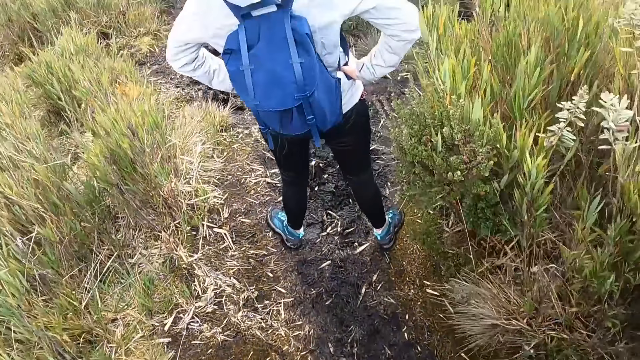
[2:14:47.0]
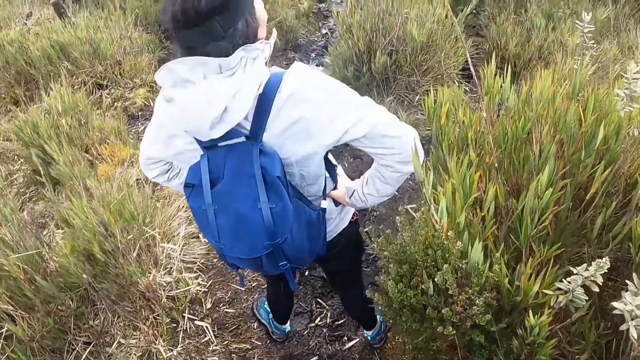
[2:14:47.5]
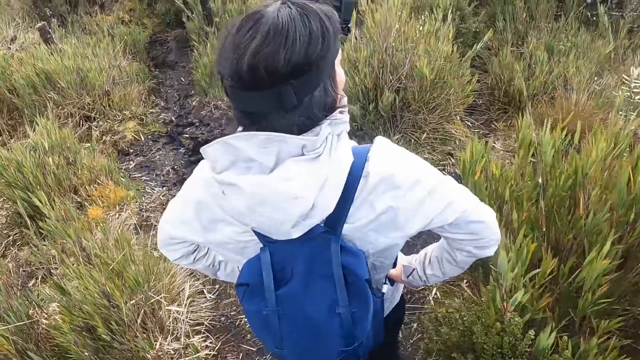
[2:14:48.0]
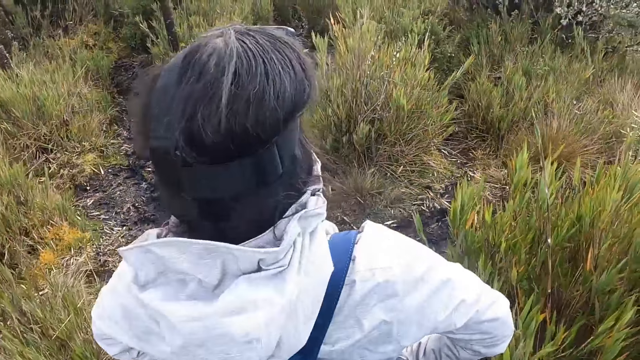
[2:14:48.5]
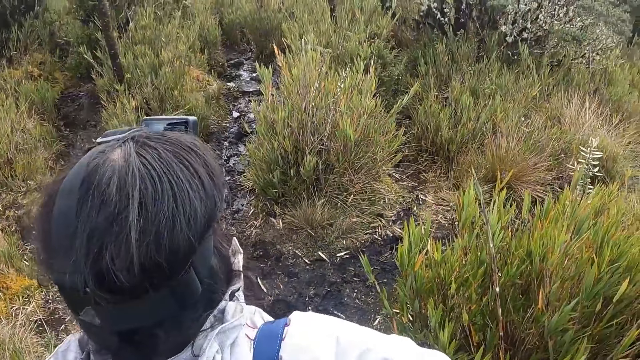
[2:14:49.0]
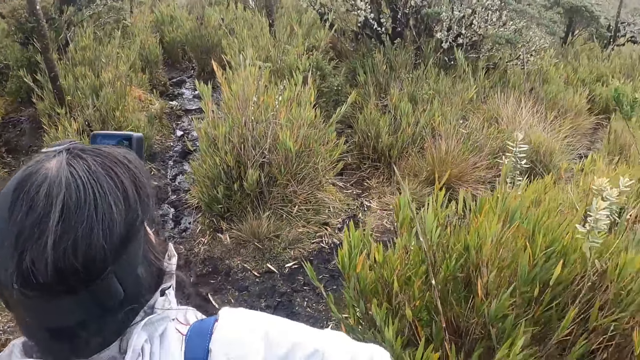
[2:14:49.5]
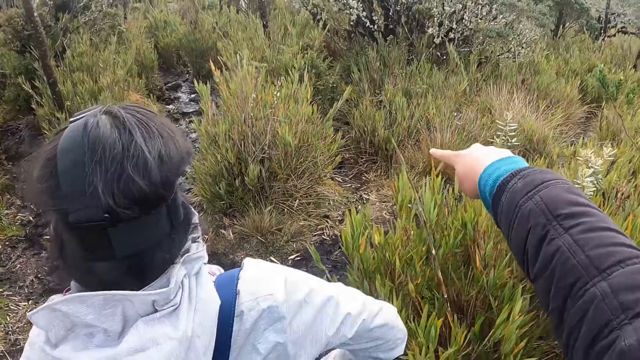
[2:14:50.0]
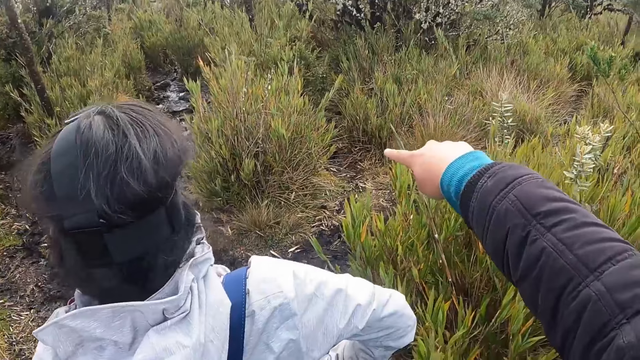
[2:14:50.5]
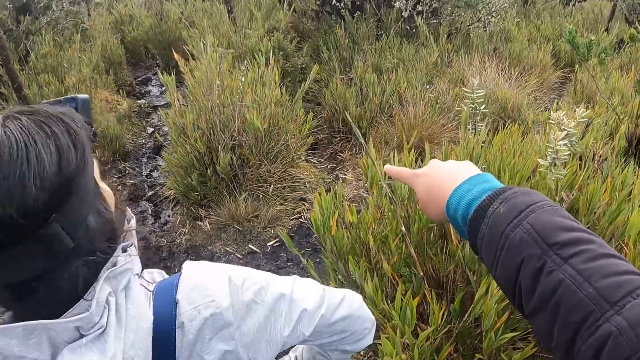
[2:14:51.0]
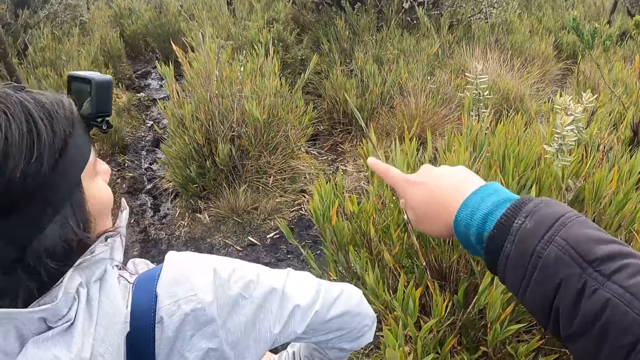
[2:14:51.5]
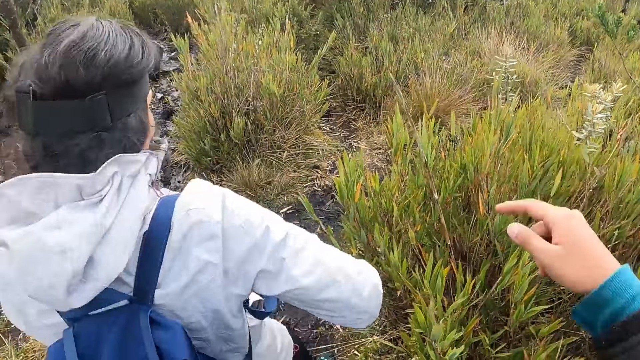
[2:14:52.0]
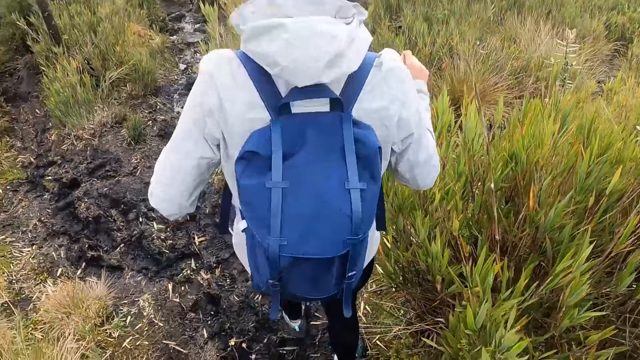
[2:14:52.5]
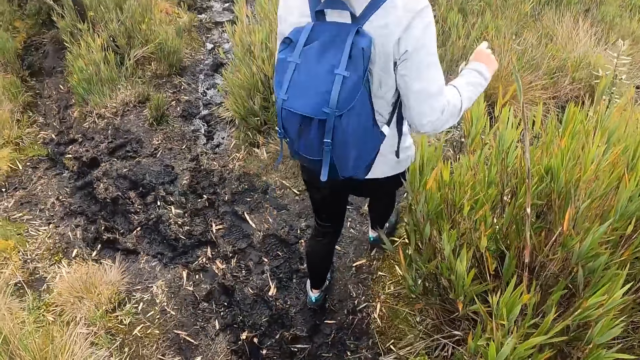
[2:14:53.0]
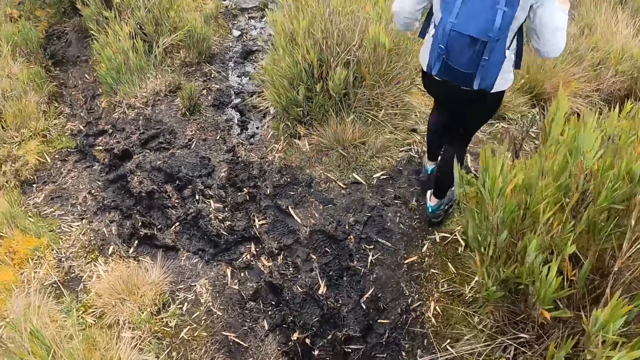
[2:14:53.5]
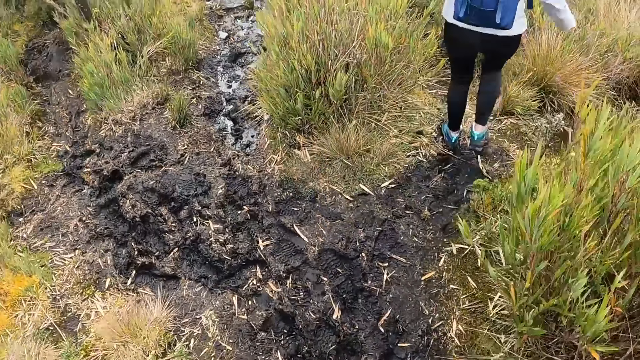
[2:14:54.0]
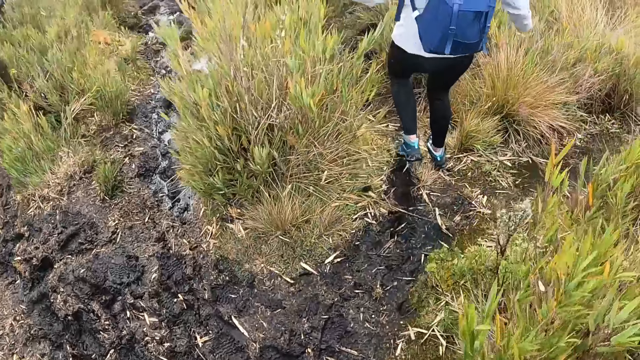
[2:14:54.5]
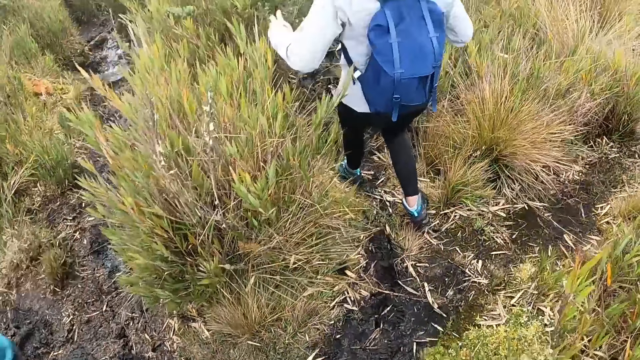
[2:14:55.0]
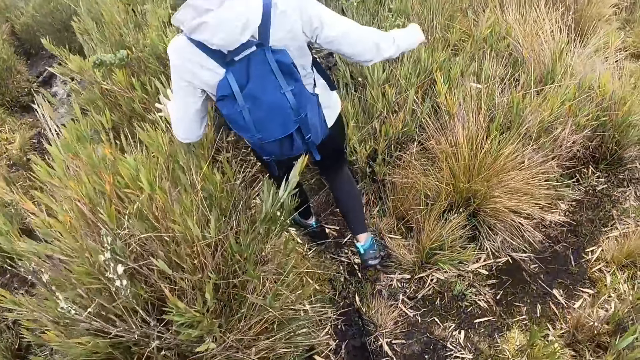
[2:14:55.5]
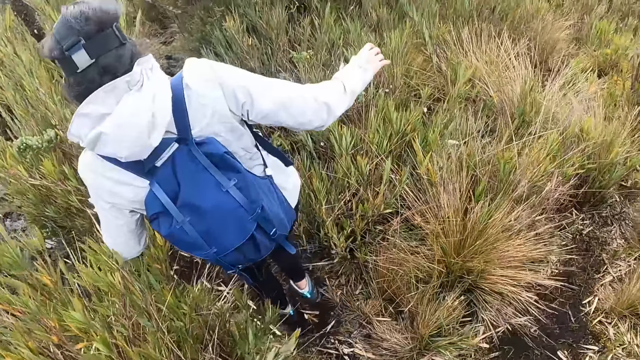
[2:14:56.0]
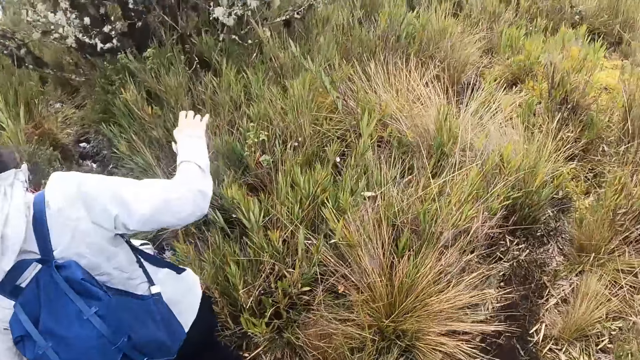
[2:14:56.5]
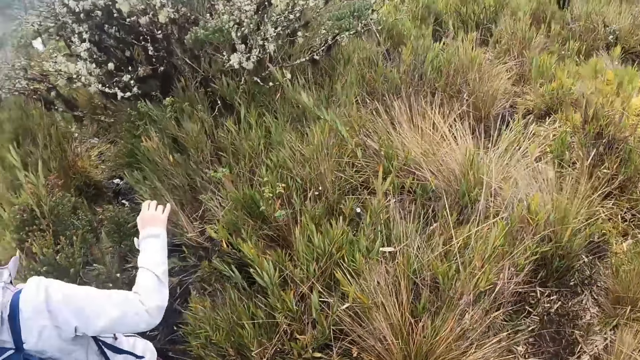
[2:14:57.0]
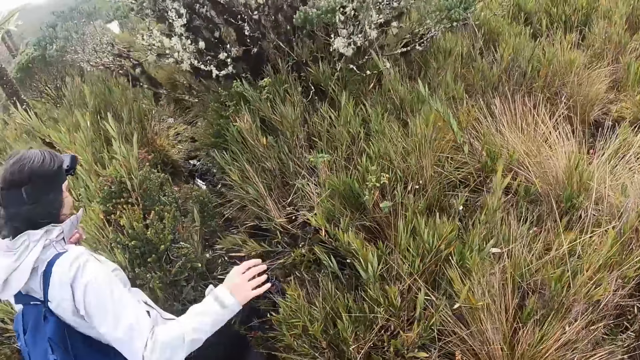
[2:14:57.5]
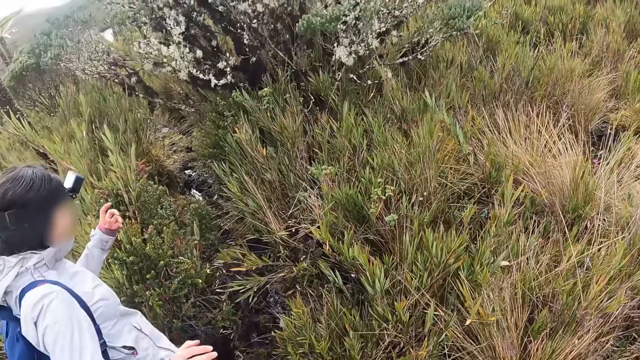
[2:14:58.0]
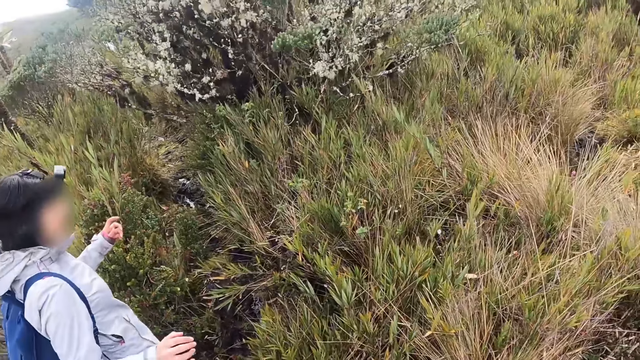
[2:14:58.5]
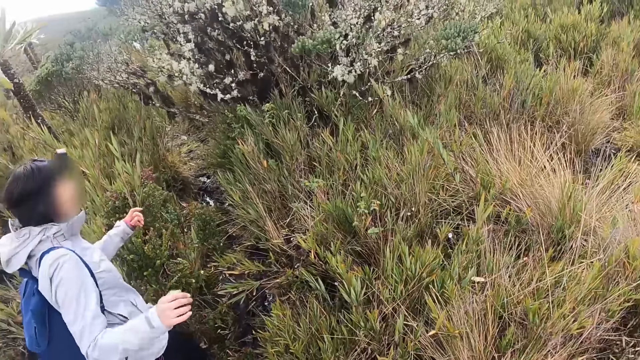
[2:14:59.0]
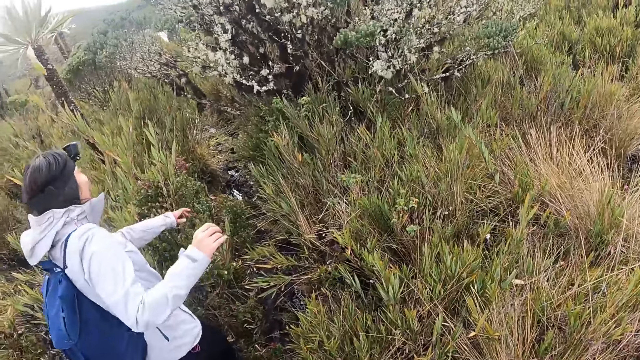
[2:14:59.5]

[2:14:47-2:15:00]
The camera wearer converses with the woman. They point for the direction. They walk around.

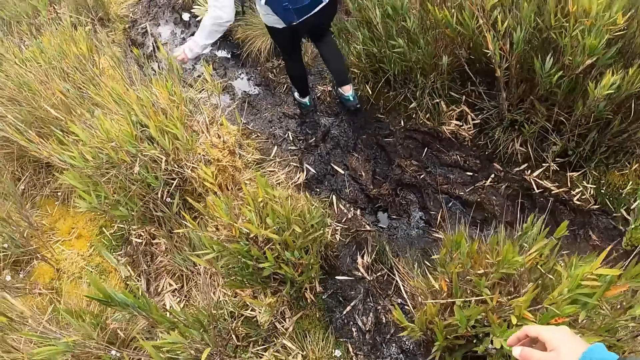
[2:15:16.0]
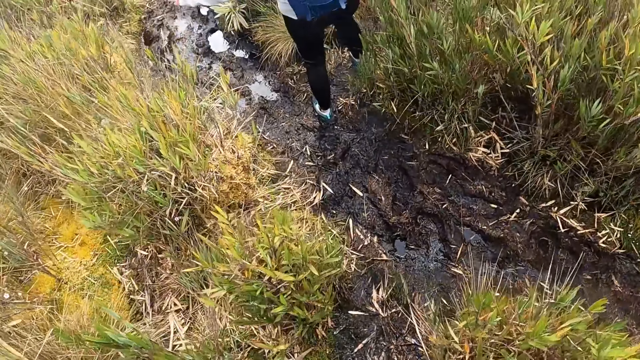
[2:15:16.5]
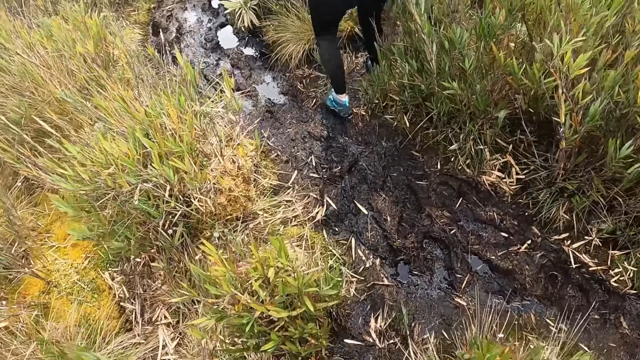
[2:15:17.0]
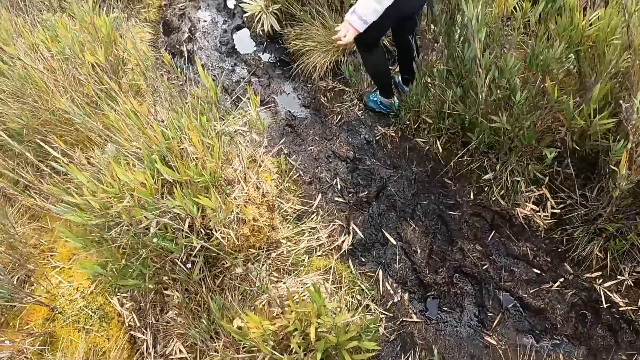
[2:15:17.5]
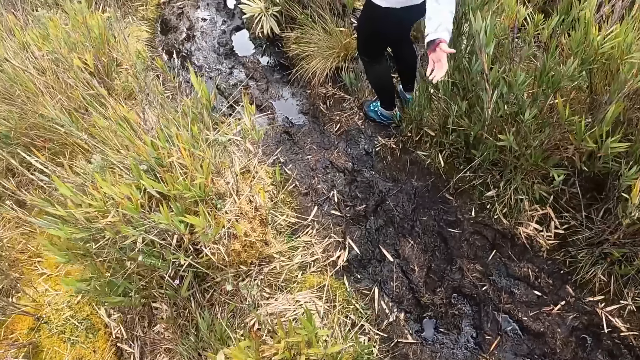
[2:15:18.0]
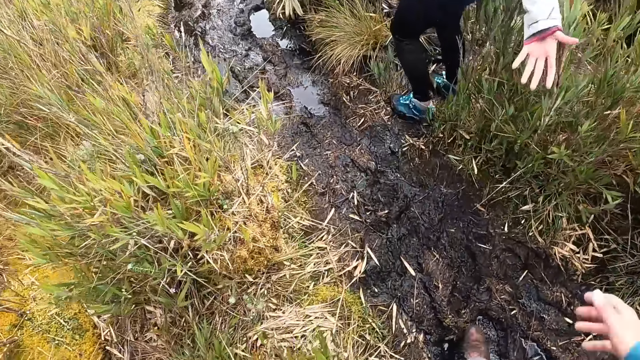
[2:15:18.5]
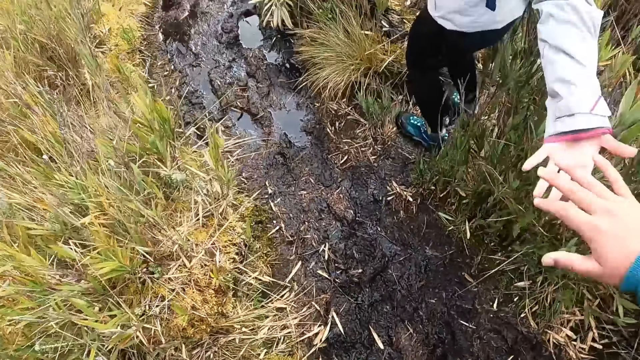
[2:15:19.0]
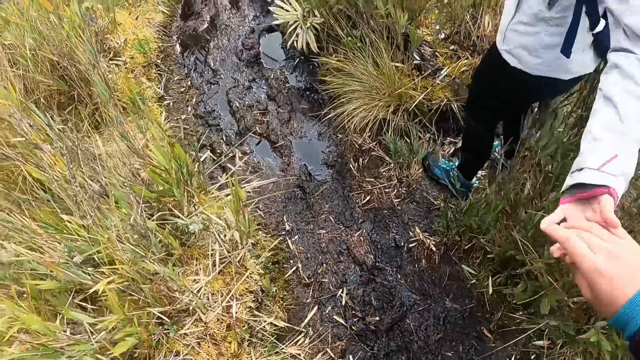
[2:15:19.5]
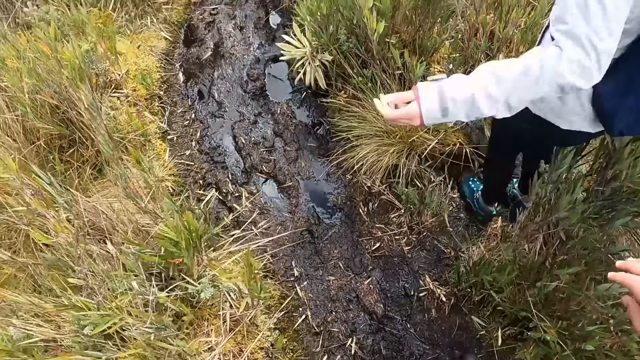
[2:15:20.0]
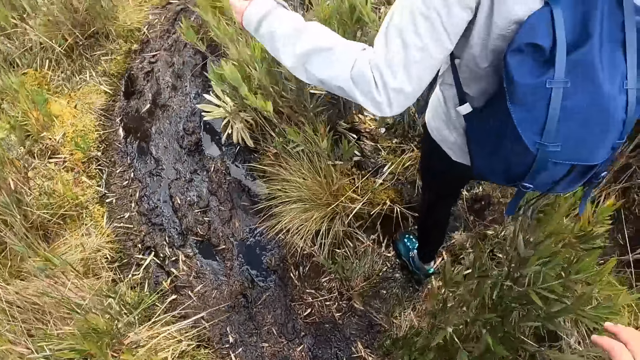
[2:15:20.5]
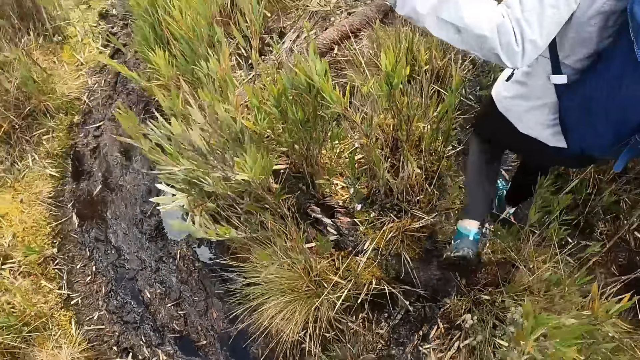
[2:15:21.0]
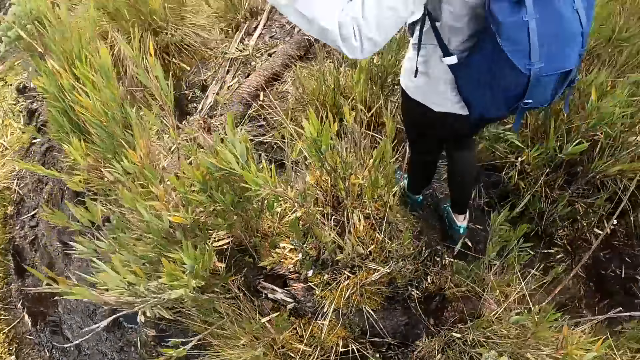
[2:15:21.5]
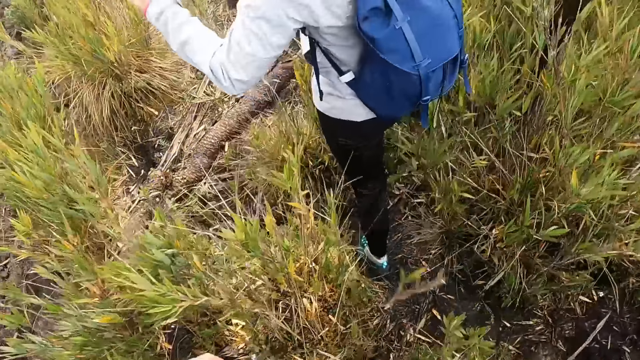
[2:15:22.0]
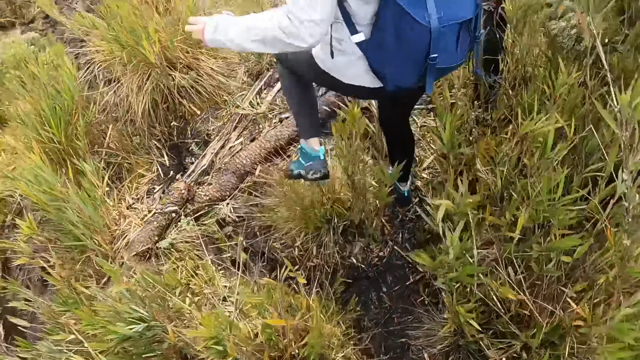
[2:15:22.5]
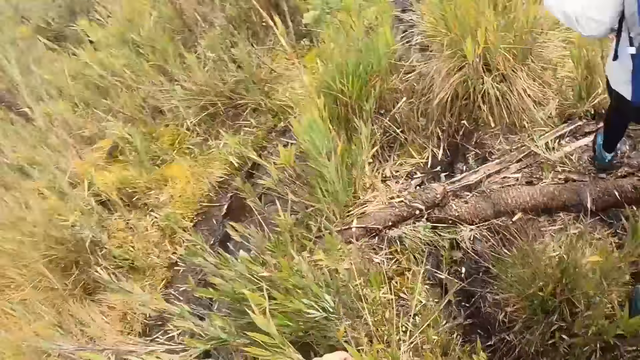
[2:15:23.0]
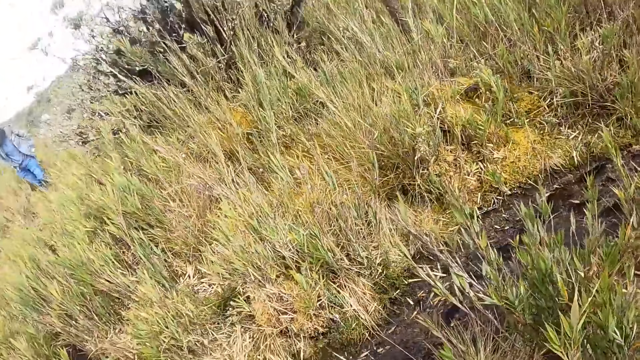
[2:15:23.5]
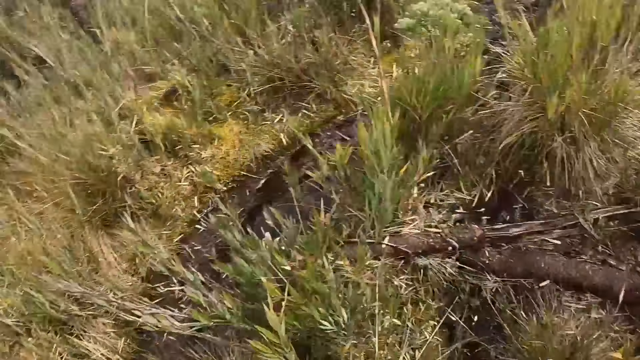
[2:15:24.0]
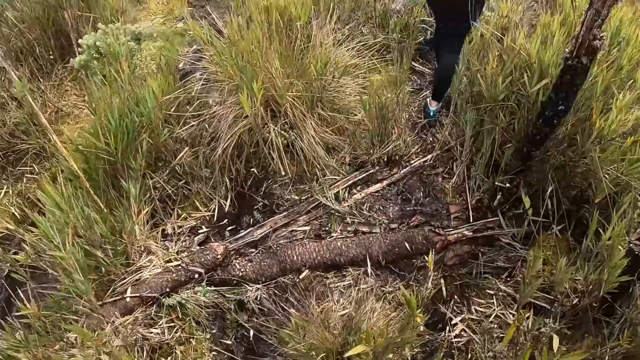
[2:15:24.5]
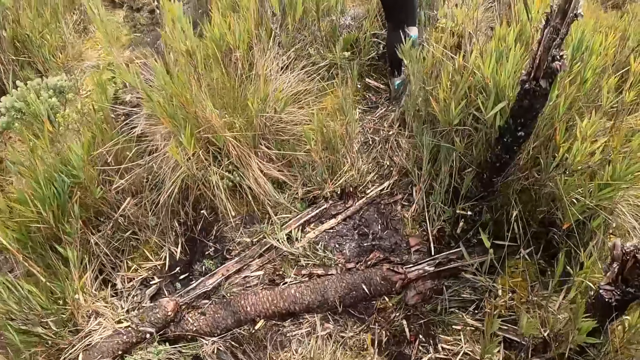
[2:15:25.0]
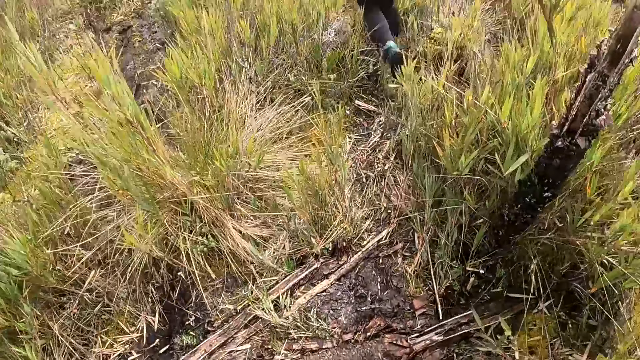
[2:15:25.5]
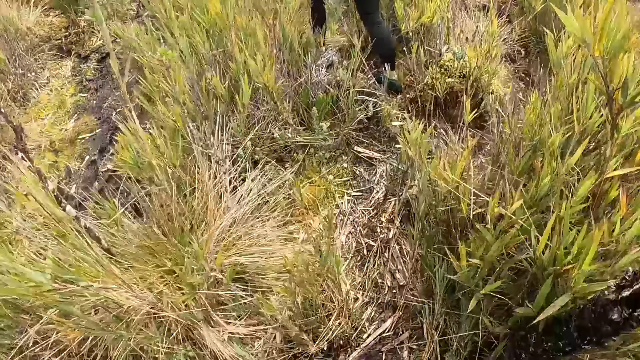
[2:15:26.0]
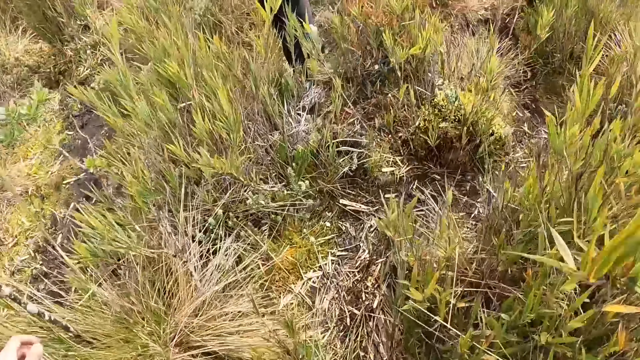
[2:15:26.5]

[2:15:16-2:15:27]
The camera wearer touches the left hand of the woman with his right hand. He holds the woman's hand. He walks.
